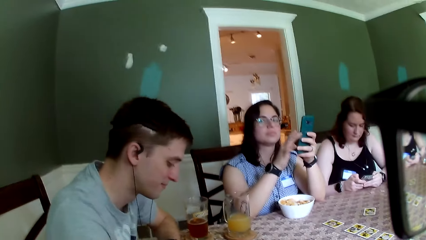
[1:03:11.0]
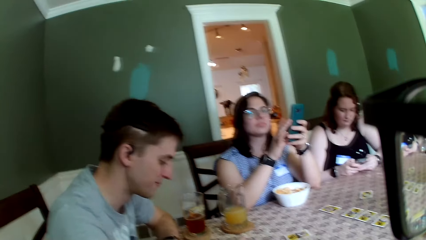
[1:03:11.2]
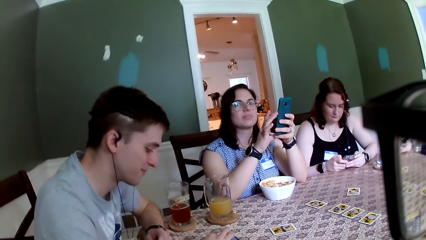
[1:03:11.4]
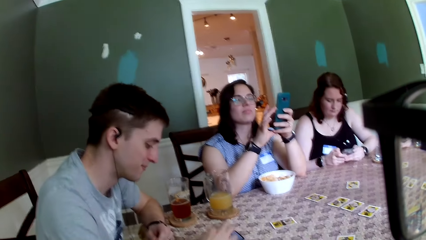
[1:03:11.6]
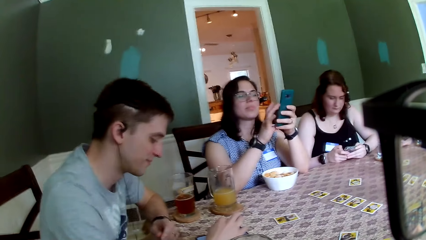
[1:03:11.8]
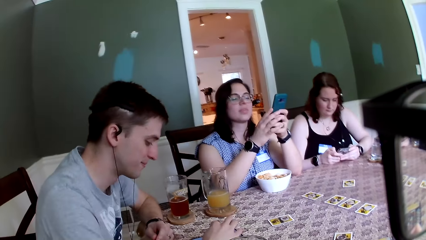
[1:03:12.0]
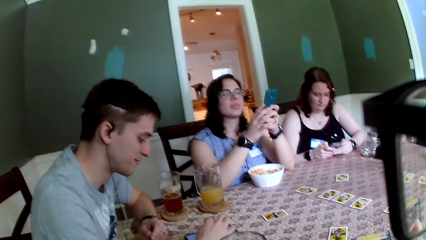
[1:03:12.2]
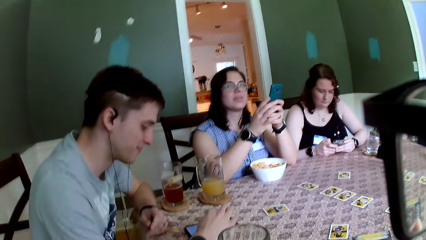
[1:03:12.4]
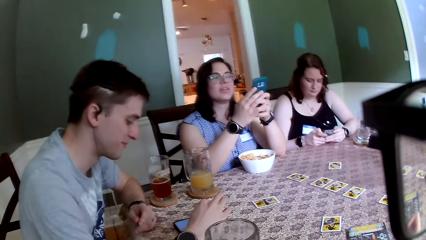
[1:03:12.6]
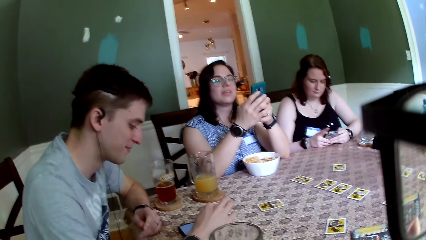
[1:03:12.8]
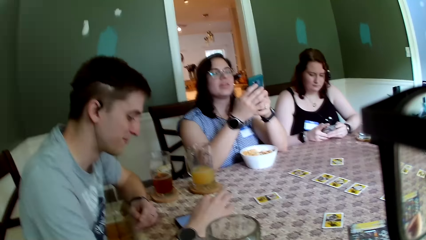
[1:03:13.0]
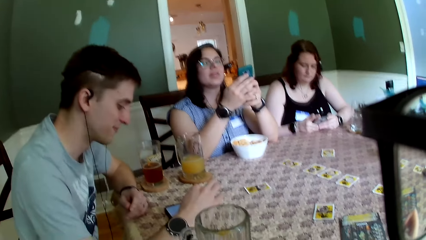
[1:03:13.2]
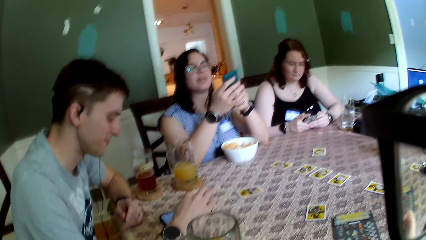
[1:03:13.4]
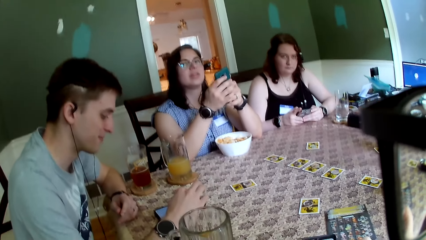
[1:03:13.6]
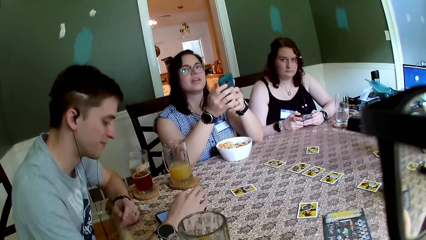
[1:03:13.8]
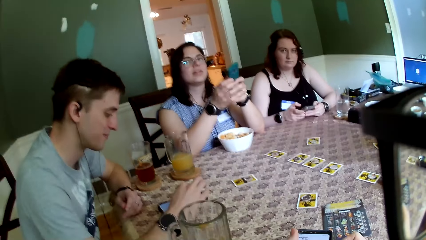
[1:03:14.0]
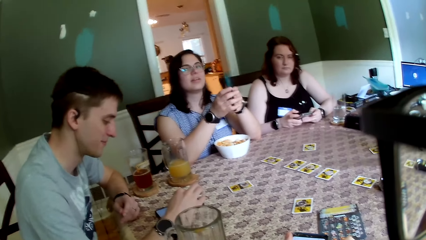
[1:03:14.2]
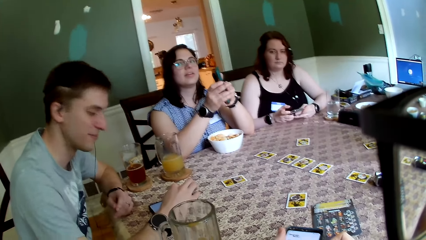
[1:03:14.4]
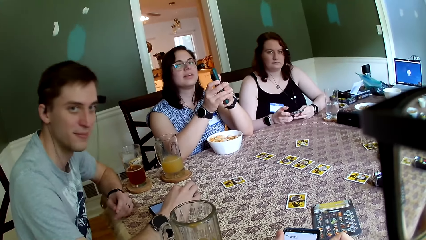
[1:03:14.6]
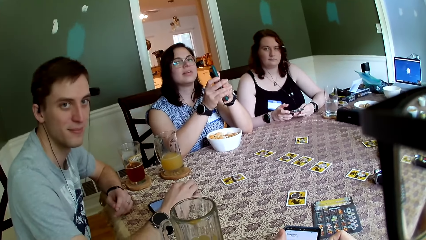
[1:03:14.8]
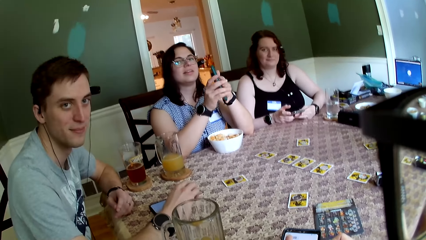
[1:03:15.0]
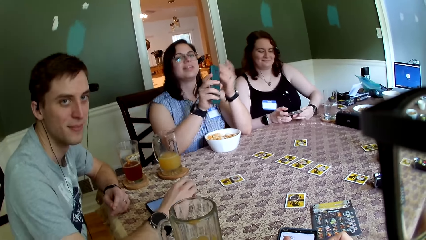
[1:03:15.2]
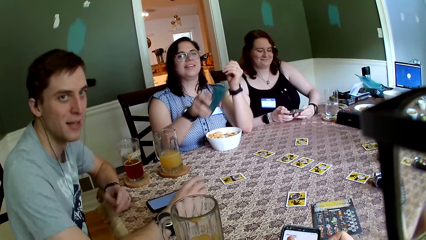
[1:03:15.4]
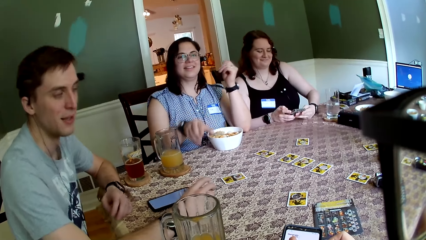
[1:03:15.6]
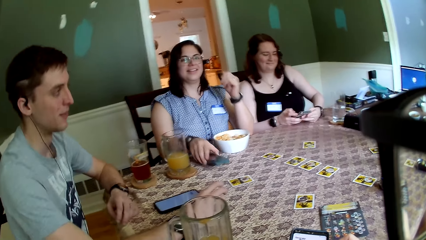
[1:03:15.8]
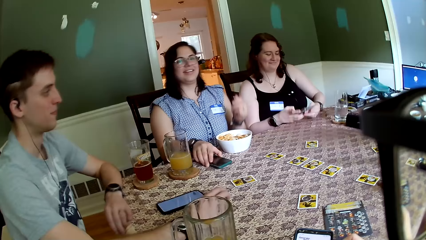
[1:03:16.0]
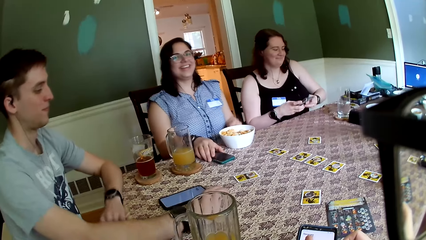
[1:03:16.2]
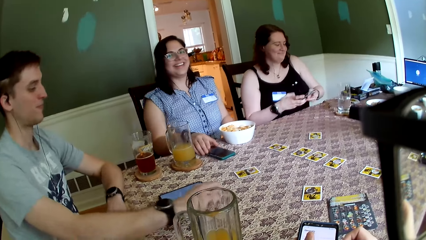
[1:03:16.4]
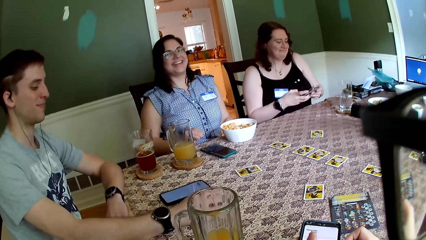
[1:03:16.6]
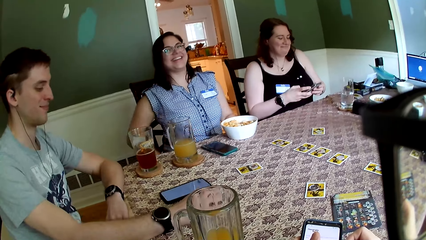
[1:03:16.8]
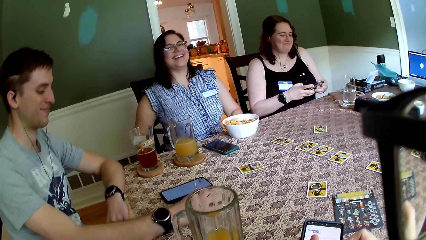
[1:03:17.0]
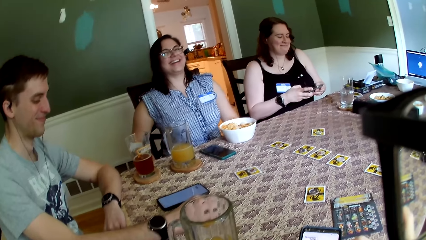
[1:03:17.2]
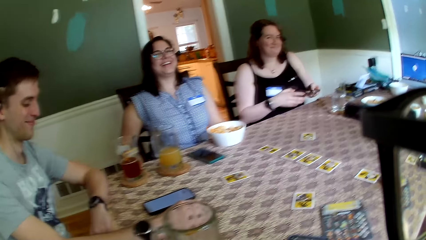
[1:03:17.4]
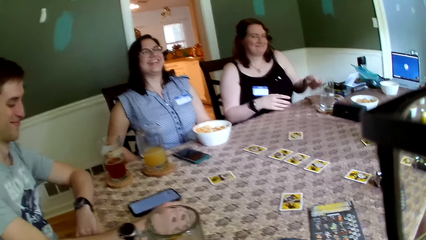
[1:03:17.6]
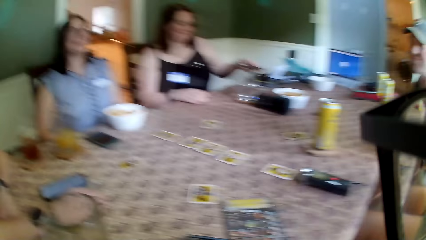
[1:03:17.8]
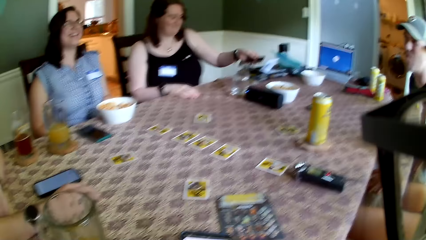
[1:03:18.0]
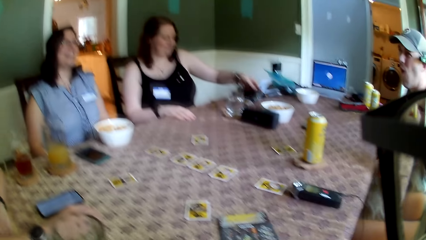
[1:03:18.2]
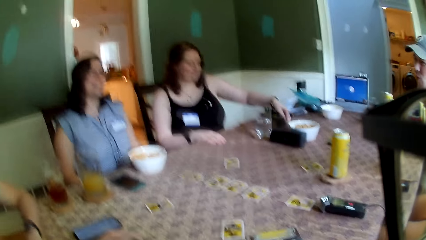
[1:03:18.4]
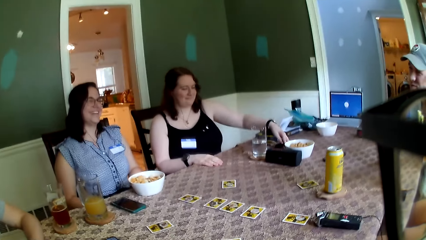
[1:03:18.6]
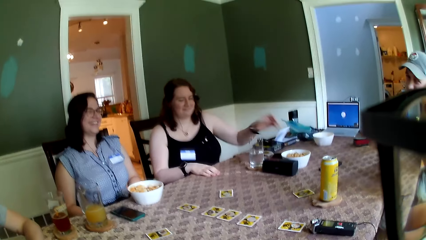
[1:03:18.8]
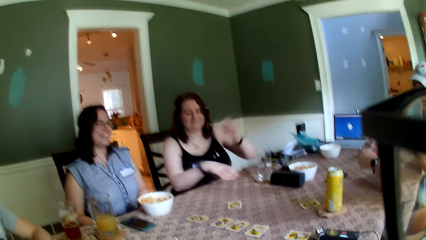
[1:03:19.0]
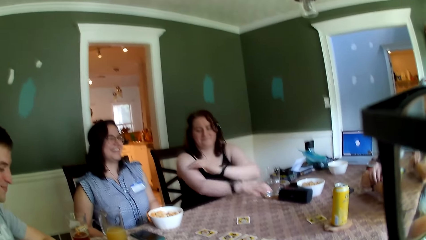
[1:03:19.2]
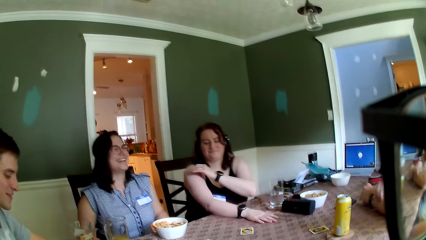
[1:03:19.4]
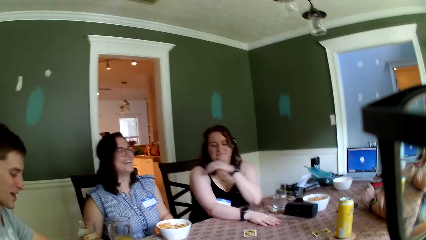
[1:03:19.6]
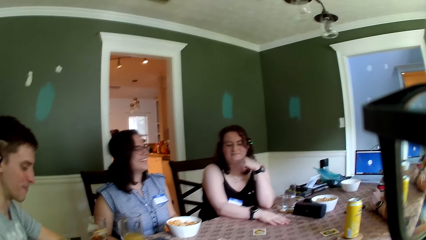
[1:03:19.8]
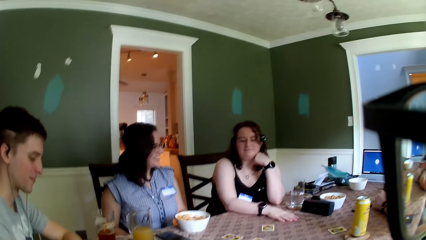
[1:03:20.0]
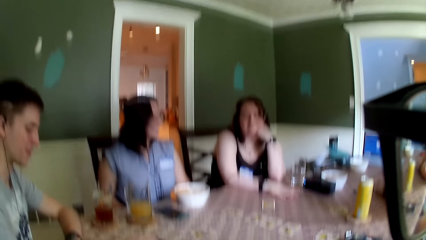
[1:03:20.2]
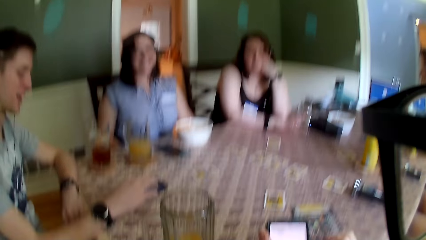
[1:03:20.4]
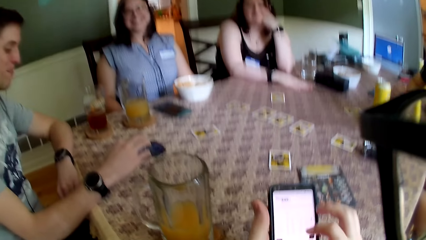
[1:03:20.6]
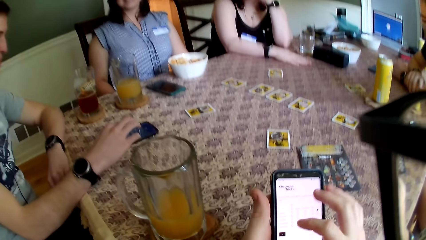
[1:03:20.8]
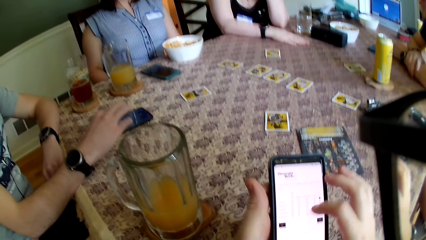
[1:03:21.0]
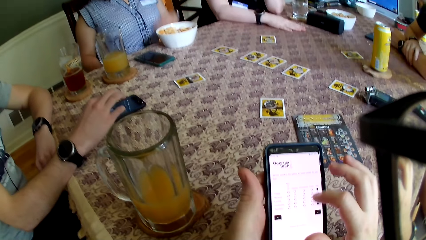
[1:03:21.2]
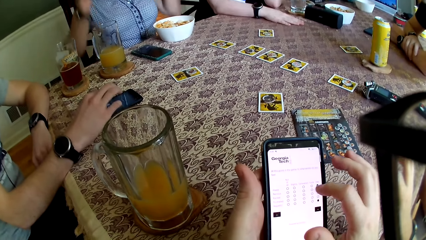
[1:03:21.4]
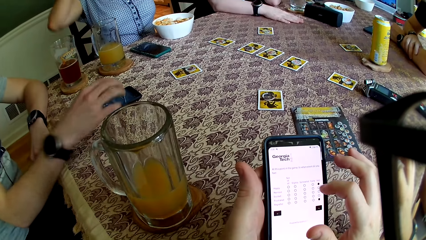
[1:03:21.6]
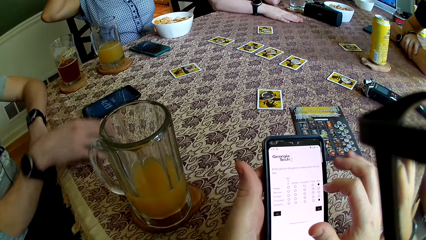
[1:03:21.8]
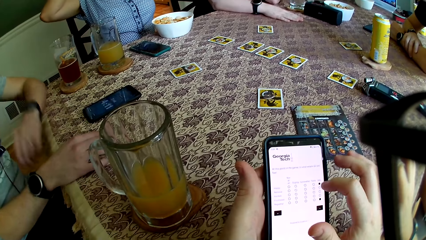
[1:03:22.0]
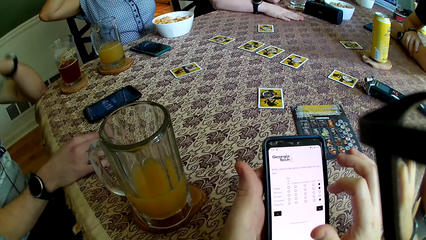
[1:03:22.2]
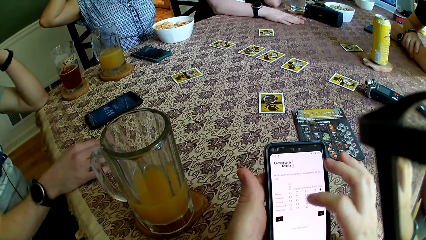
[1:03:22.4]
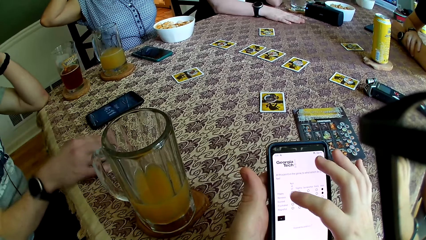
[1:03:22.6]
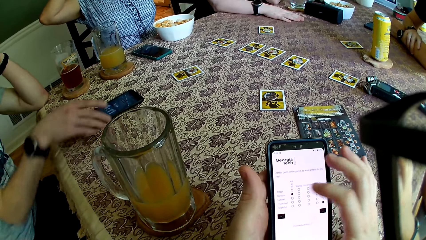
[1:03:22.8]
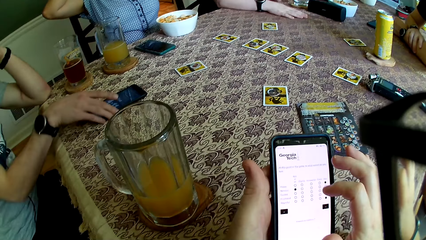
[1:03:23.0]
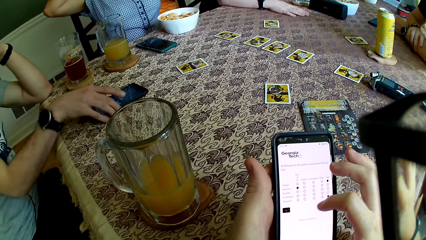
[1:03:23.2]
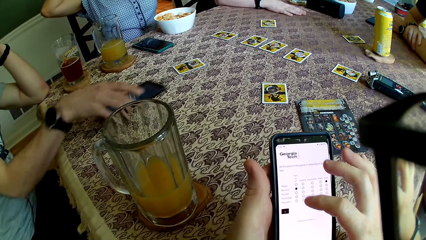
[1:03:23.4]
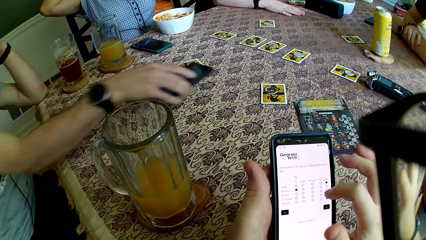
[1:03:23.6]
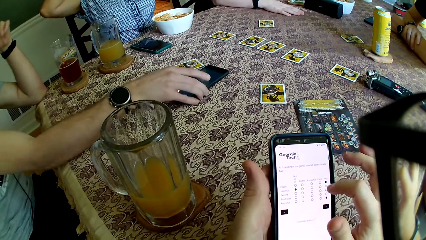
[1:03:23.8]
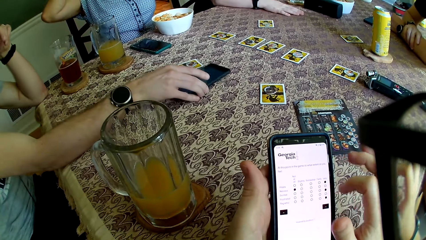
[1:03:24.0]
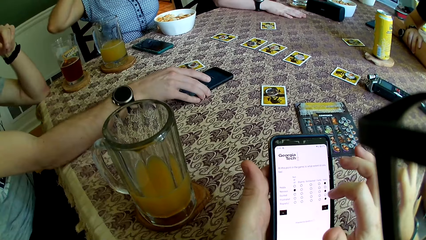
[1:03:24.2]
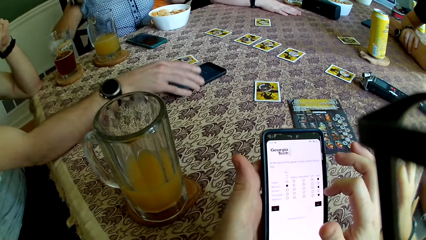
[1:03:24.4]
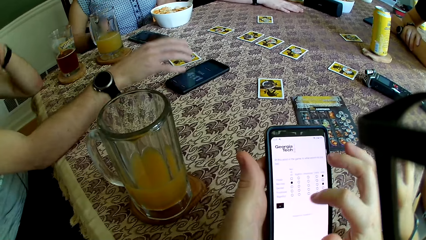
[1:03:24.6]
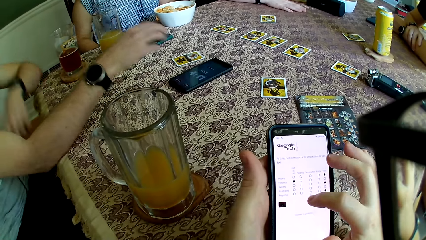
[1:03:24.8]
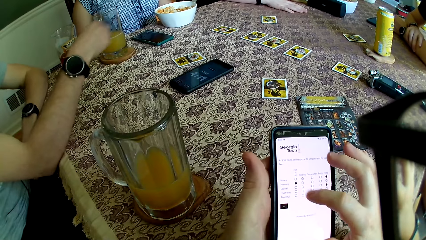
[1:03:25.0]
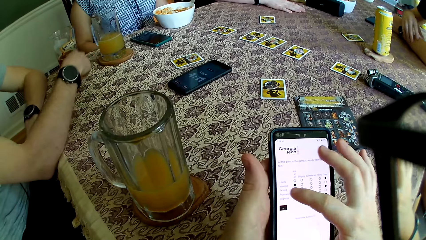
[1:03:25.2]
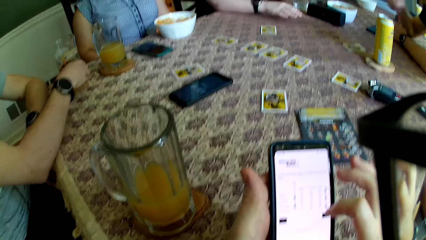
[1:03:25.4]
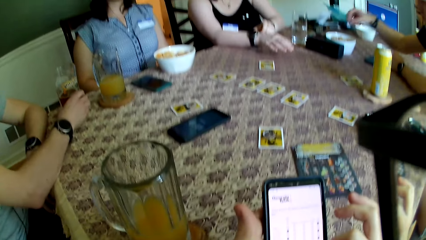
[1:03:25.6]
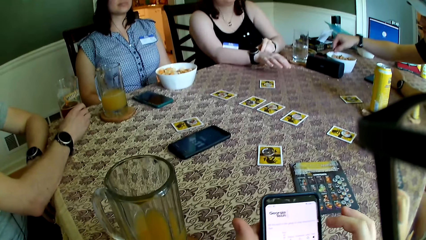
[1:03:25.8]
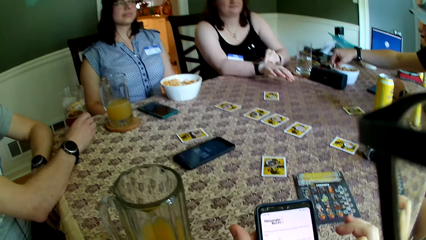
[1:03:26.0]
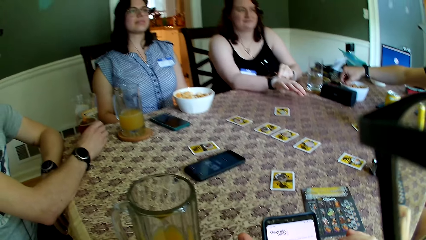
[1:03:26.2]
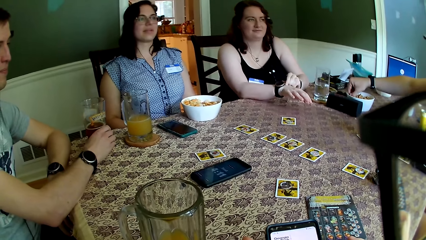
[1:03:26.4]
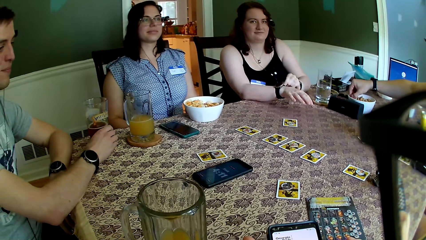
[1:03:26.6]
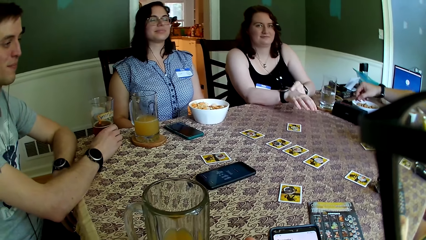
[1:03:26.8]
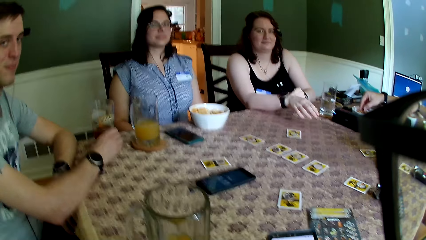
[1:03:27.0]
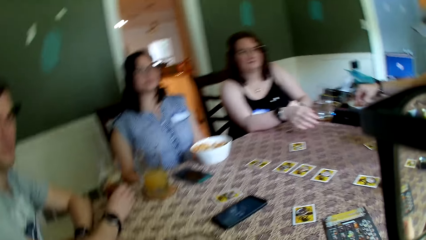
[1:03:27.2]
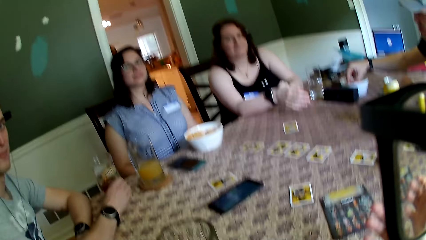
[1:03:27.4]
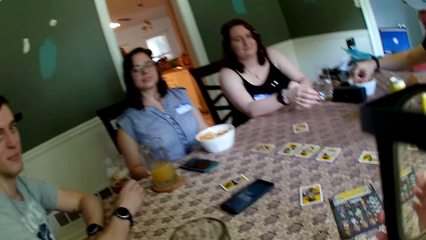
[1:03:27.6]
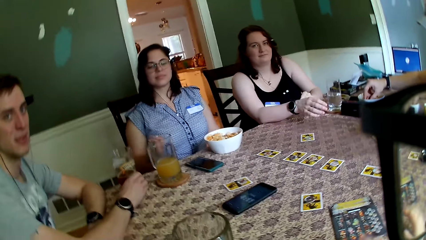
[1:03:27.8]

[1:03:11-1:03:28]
A man looks at the camera wearer. A woman looks at the camera wearer. Another woman looks at the camera wearer. The first woman drops the phone on the table with her right hand. The other woman places her right hand on the table and drops the phone in her left hand on the table. Another man places his left hand on the table and places his right hand on his left hand. The other woman touches her right arm with her left hand and rests her cheek on her left hand. The camera wearer converses with the group of people. He presses the phone in his left hand with his right hand. The first man places his right hand on the table, picks up the phone on the table with his right hand, moves the phone aside, drops the phone in his right hand on the table, places his left hand on the table, and holds a cup of drink on the table with his right hand. The camera wearer converses with the first woman. The other man picks up chin chin from the plate with his right hand. The other woman adjusts a wrist watch on her right hand with her left hand.
